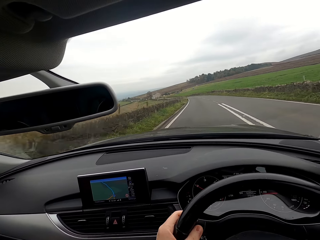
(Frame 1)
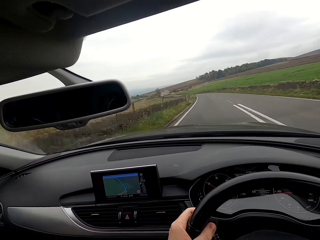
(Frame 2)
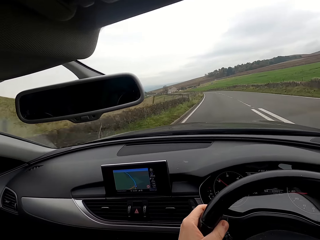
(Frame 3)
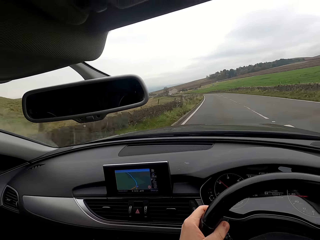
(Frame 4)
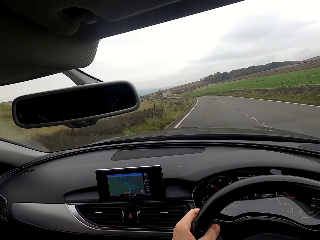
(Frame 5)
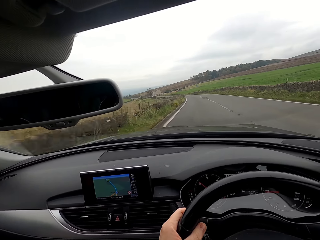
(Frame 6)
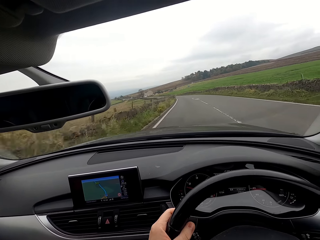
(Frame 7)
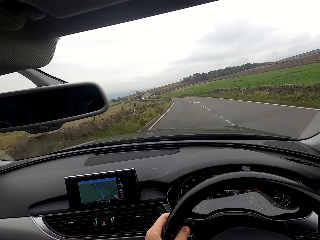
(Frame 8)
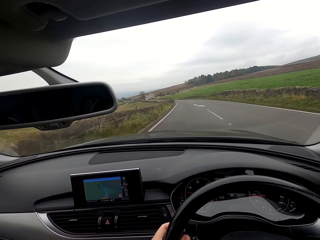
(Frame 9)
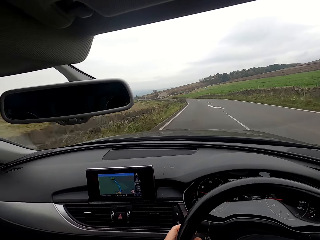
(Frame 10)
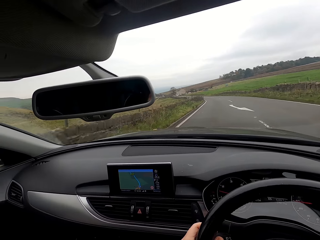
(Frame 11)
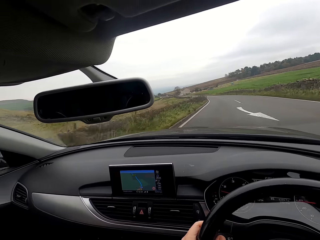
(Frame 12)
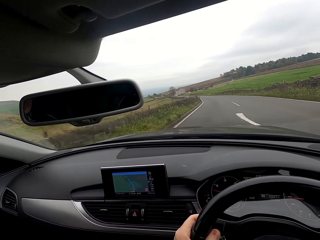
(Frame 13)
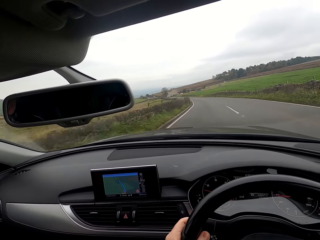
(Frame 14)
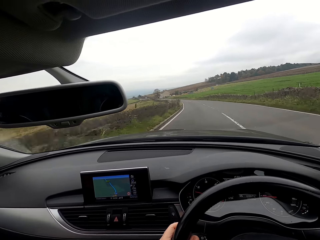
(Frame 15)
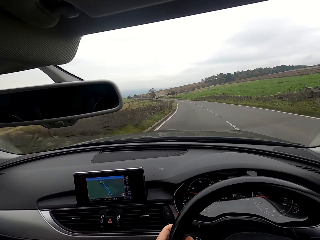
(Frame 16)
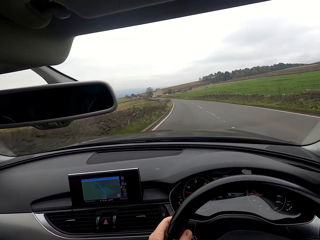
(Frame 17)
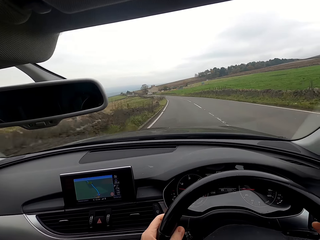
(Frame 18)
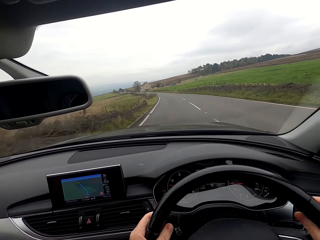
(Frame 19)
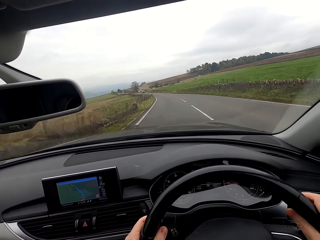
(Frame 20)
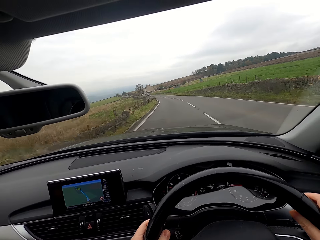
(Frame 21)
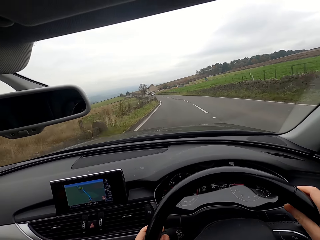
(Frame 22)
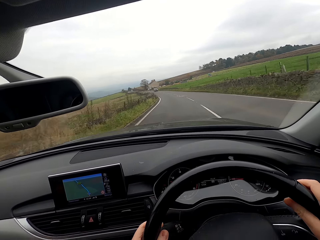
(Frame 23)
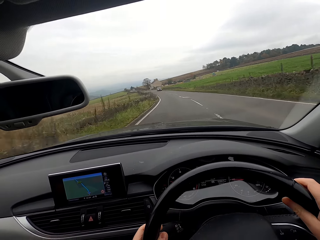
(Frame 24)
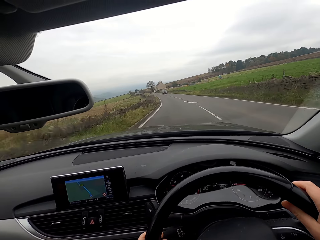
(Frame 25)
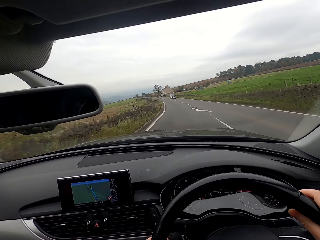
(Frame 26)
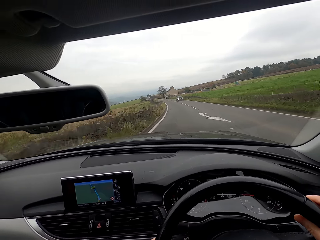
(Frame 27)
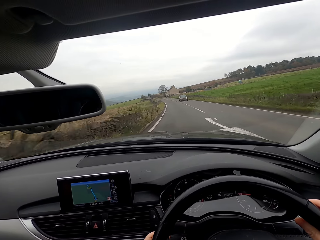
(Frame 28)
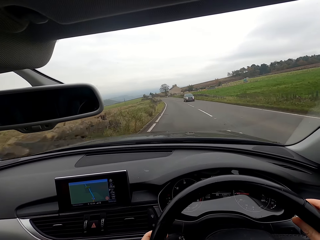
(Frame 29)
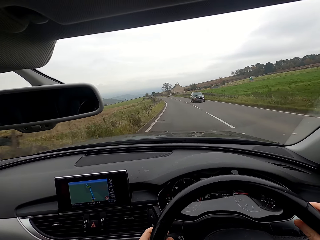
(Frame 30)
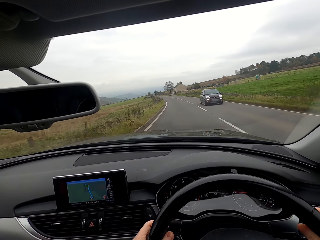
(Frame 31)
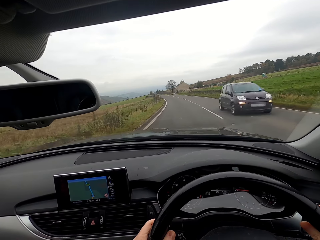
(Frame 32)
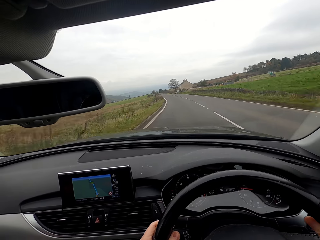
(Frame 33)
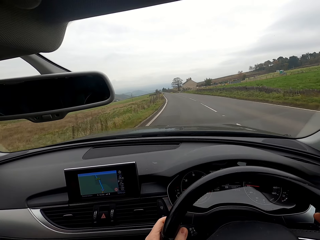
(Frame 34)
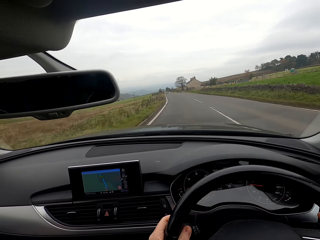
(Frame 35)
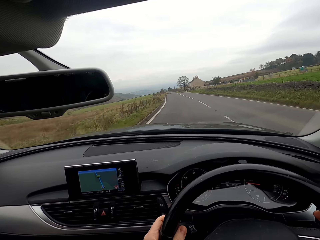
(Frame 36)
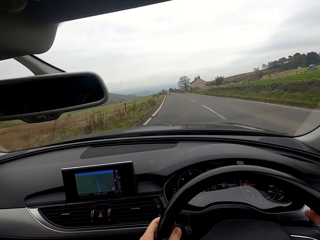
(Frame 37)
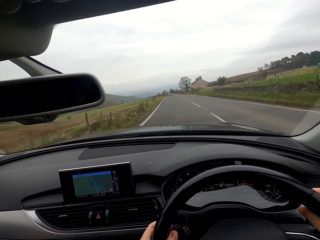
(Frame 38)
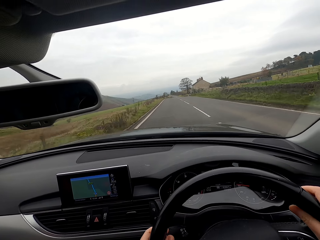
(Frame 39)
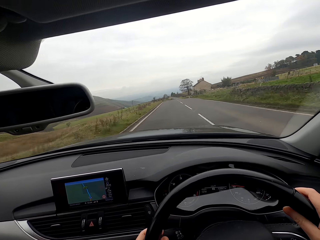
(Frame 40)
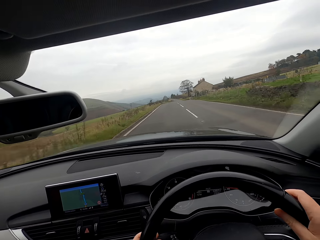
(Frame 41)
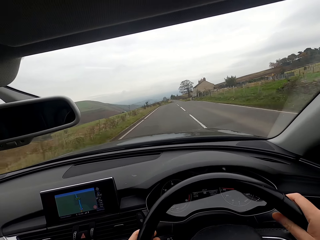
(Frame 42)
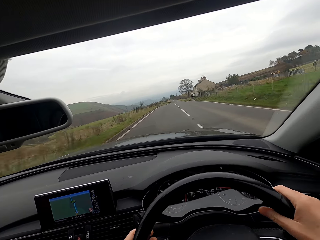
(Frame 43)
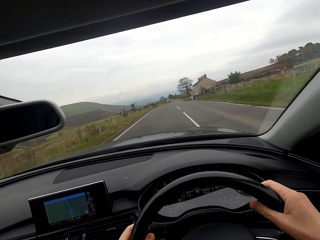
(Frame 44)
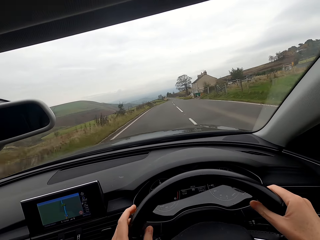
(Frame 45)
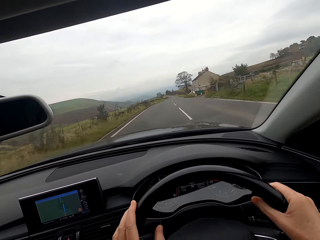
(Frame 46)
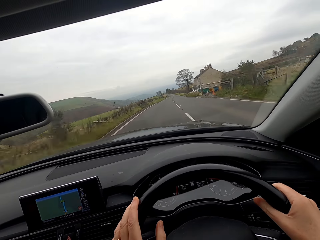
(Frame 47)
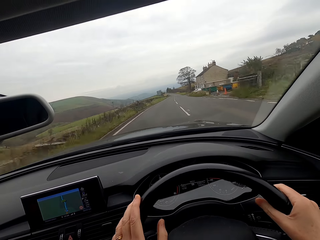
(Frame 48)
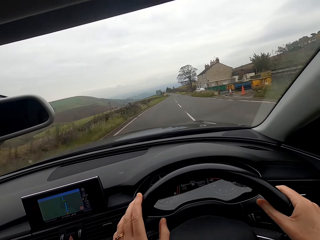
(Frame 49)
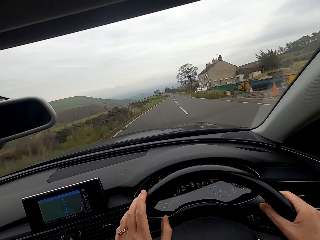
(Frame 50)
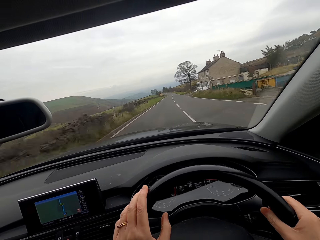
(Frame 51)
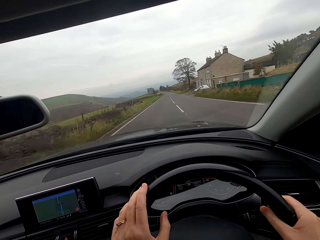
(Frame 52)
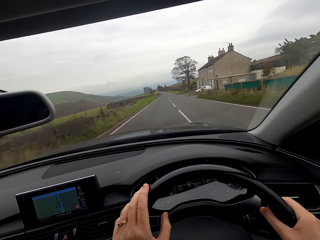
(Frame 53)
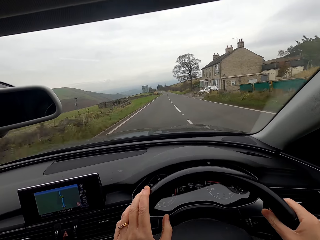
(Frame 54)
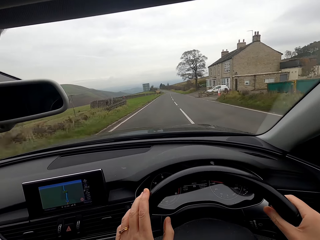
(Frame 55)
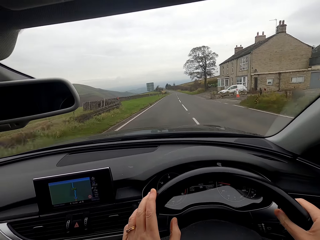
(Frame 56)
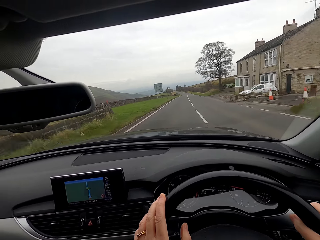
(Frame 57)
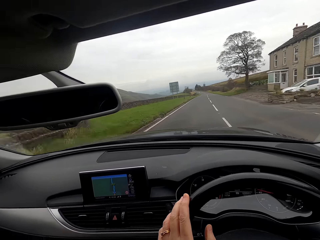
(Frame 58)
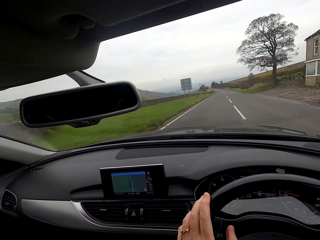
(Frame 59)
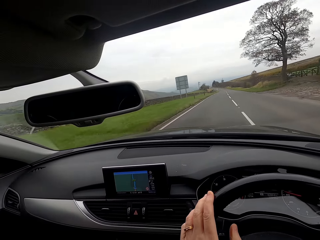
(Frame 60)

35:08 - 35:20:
A hatchback drives past the camera wearer.

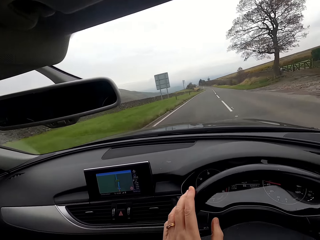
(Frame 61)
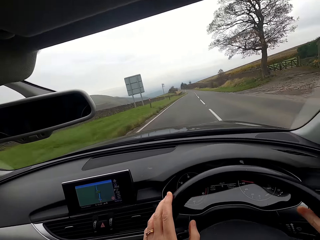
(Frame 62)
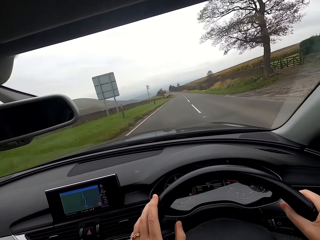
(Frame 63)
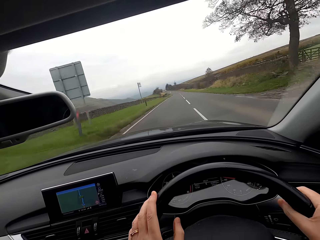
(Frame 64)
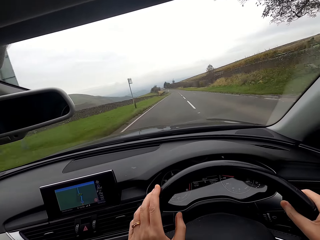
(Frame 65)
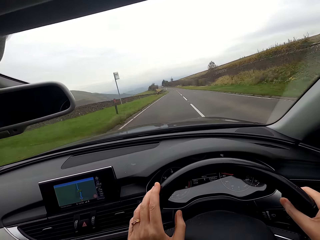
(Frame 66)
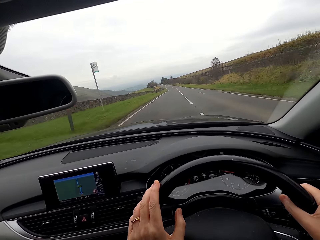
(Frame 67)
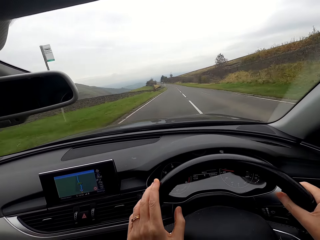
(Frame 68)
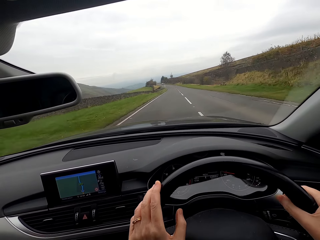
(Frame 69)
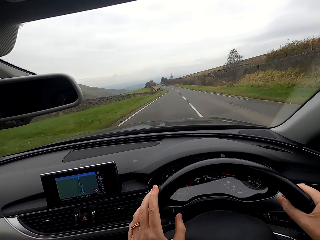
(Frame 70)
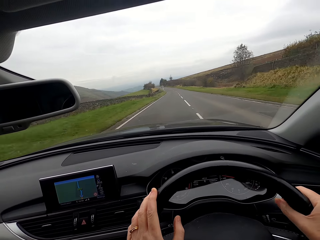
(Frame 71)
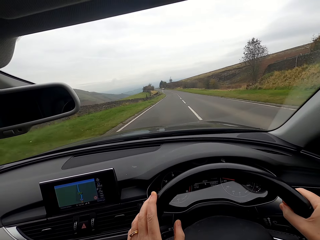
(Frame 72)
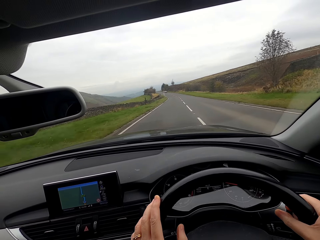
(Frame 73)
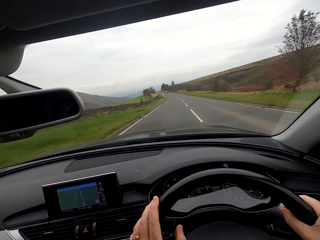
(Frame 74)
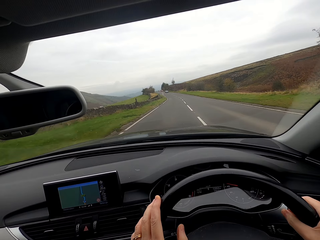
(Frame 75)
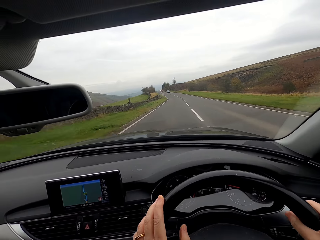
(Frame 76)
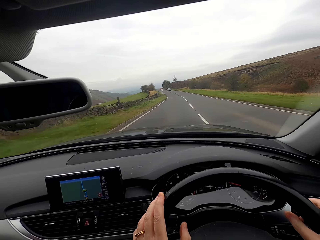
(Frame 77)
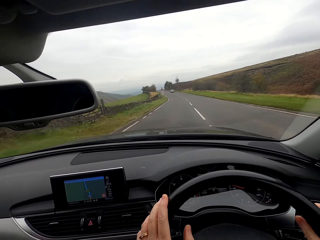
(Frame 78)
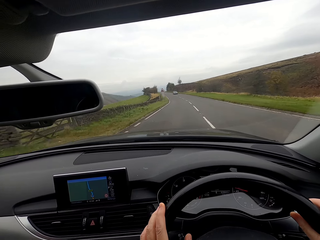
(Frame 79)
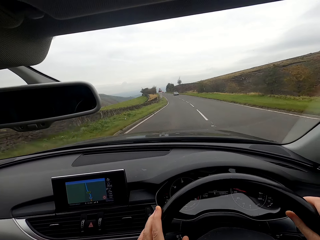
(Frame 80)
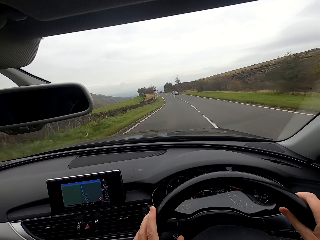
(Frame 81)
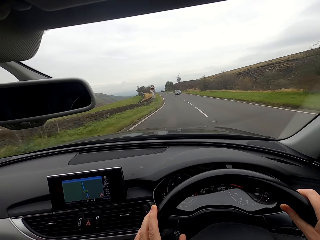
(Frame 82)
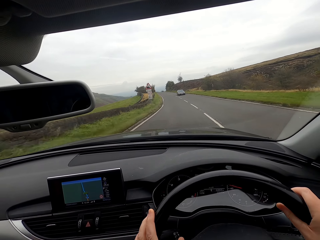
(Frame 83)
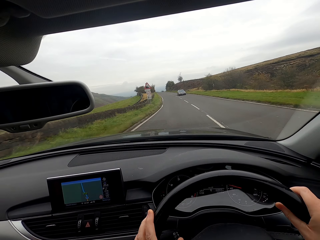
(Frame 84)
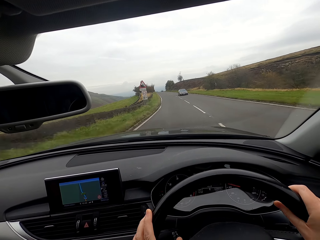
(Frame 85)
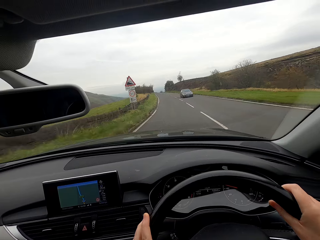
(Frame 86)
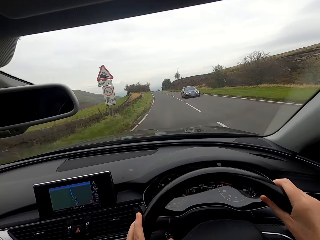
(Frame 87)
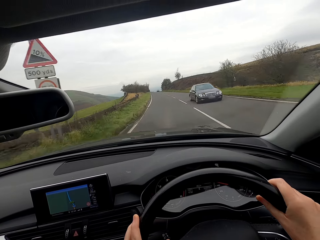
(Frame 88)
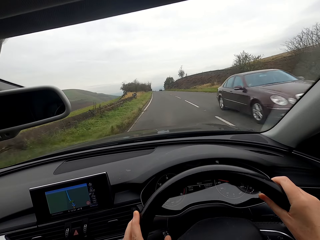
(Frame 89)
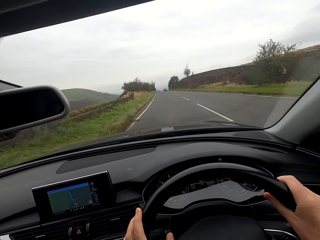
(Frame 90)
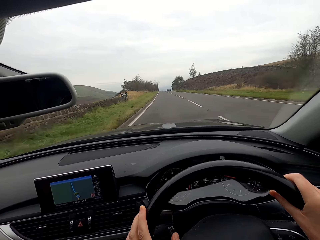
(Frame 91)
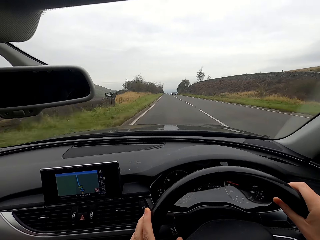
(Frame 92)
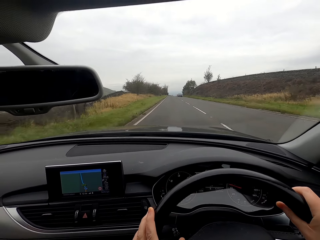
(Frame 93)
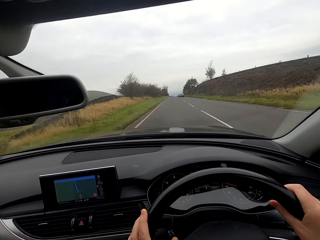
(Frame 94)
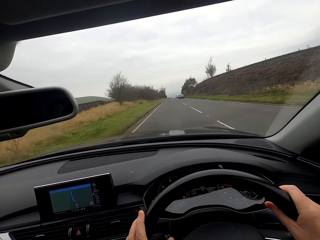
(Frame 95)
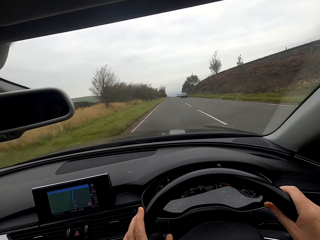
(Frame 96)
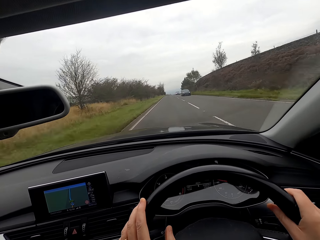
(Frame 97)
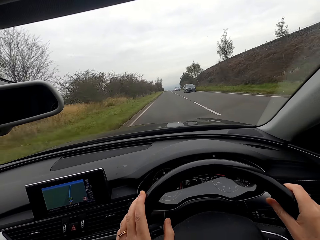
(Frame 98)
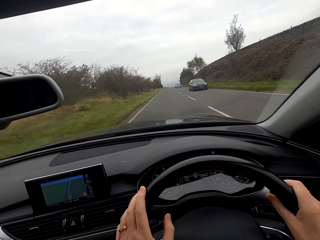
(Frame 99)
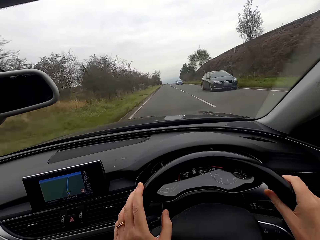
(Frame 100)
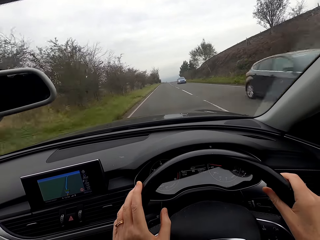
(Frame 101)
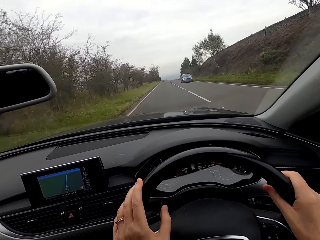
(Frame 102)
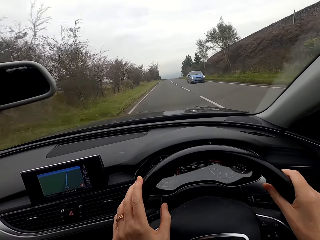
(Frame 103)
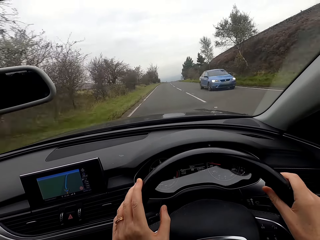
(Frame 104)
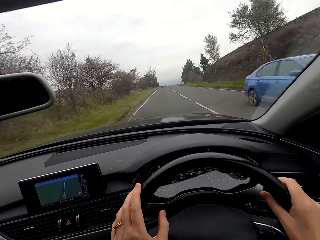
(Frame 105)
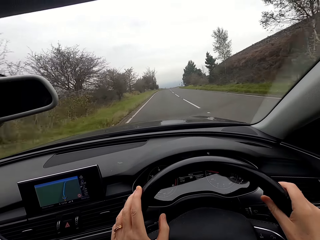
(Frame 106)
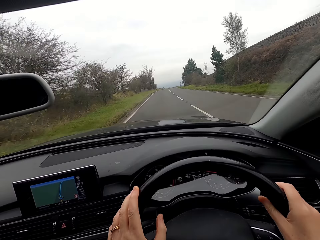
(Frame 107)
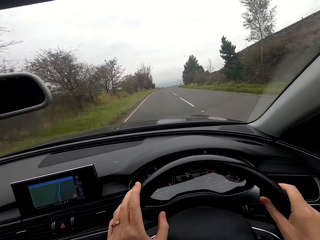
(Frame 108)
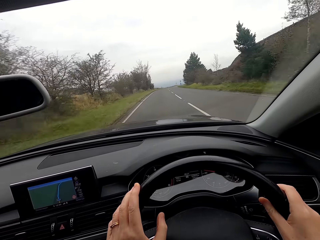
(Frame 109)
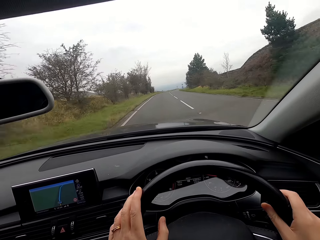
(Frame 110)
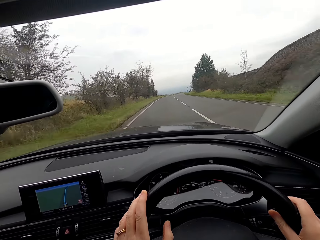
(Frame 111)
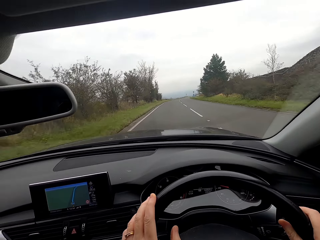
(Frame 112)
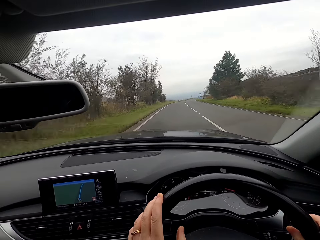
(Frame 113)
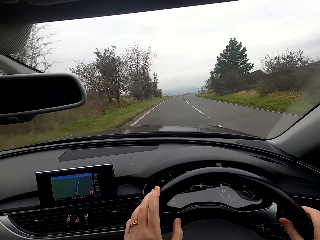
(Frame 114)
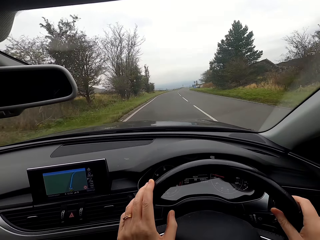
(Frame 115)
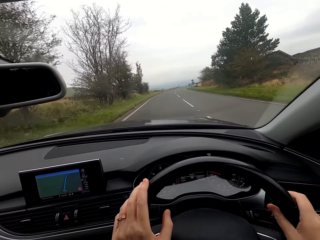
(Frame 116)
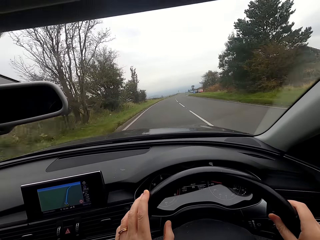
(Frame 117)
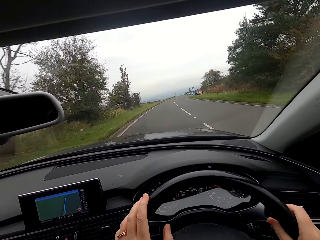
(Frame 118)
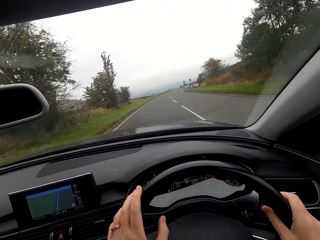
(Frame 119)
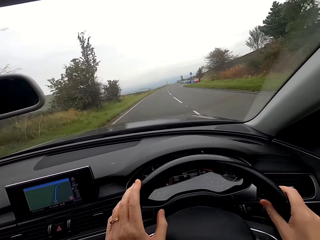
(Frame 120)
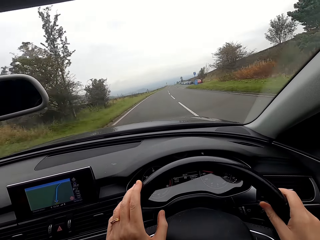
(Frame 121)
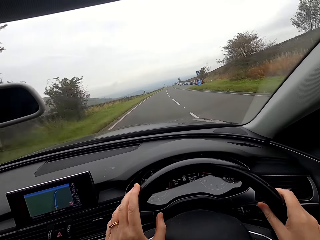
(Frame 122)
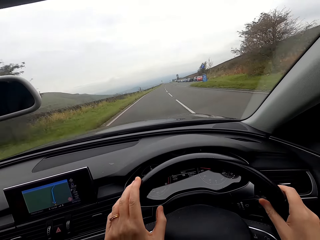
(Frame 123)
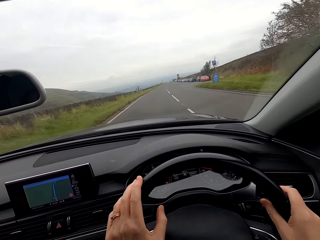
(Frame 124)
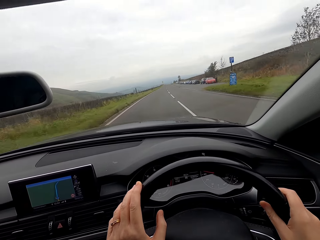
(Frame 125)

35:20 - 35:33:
A saloon car drives past the camera wearer. This happens repeatedly.
